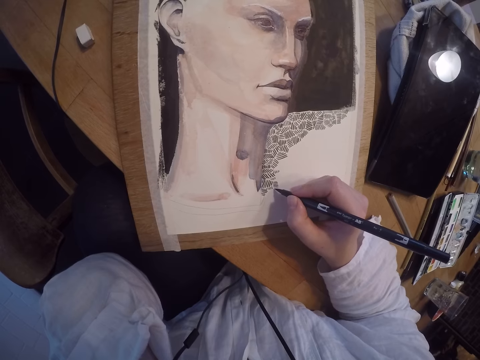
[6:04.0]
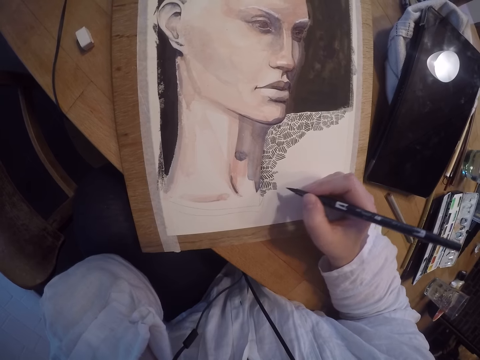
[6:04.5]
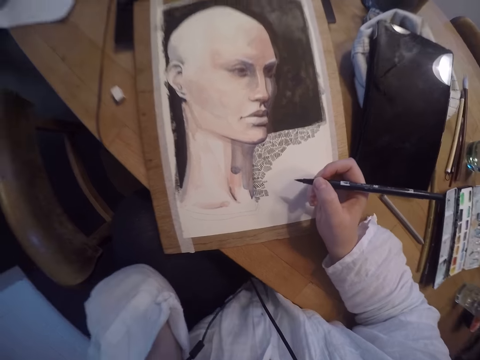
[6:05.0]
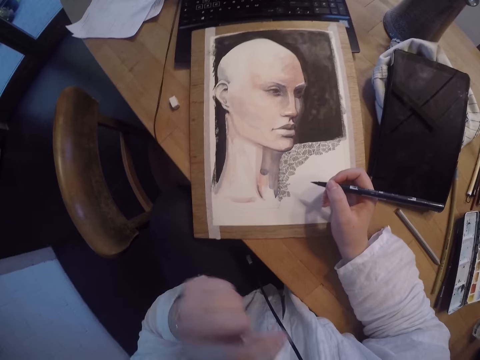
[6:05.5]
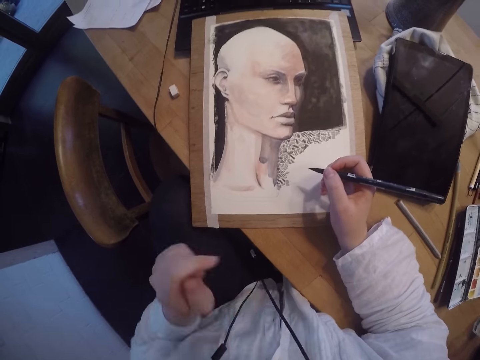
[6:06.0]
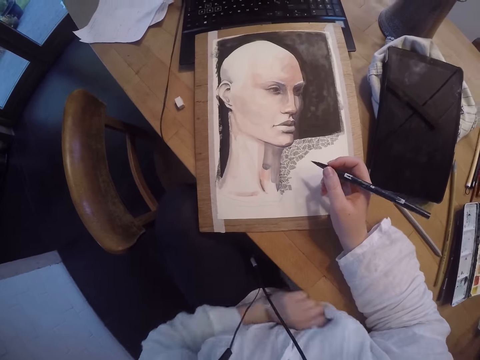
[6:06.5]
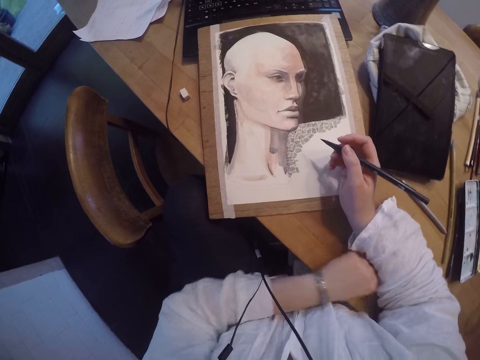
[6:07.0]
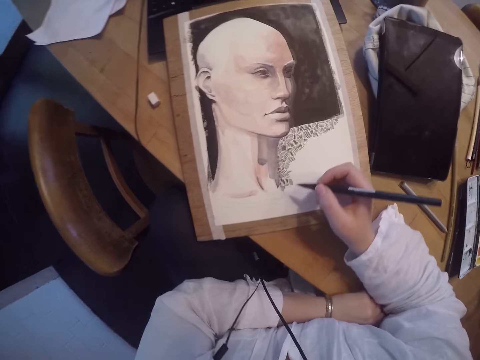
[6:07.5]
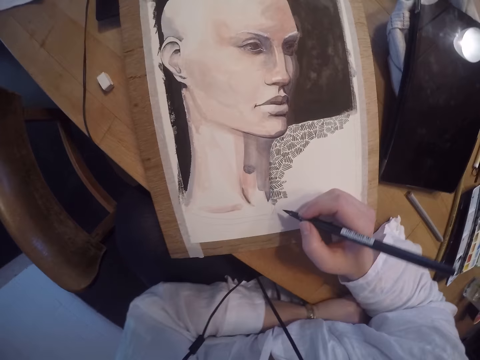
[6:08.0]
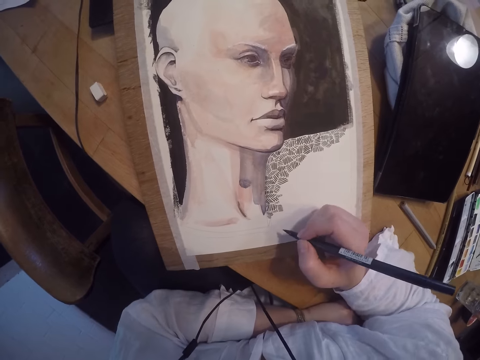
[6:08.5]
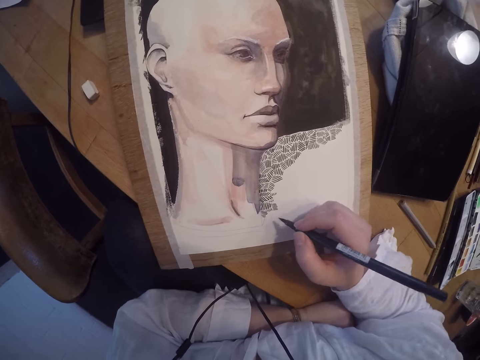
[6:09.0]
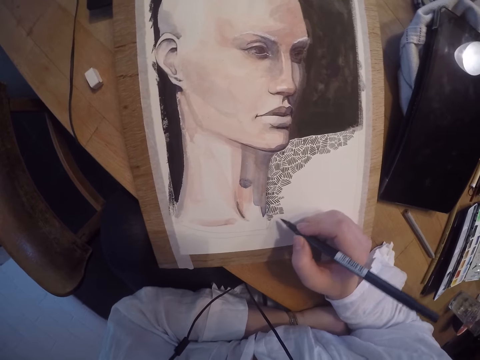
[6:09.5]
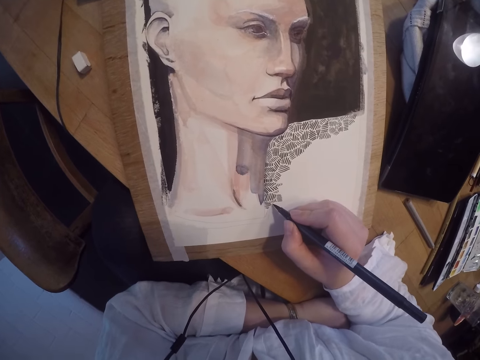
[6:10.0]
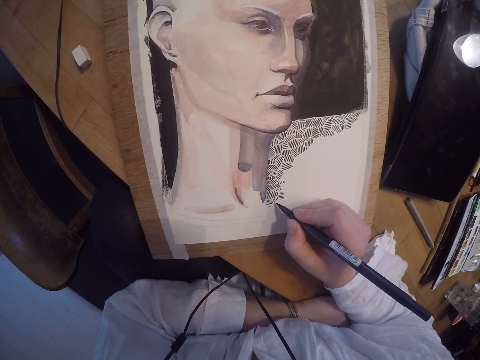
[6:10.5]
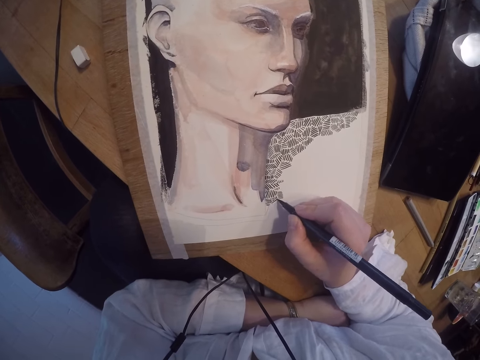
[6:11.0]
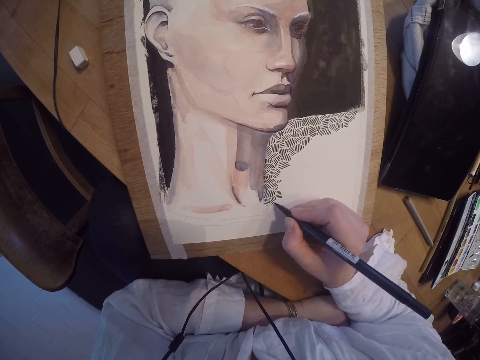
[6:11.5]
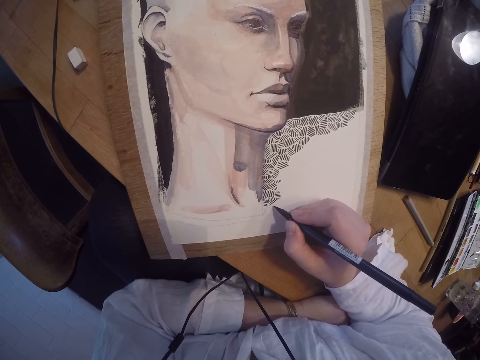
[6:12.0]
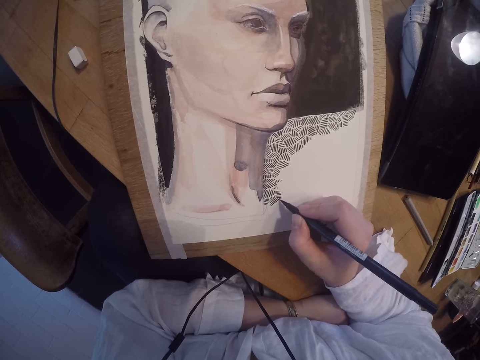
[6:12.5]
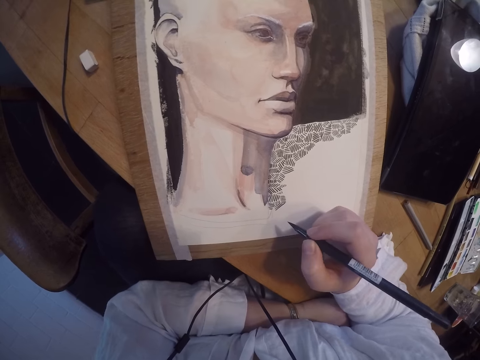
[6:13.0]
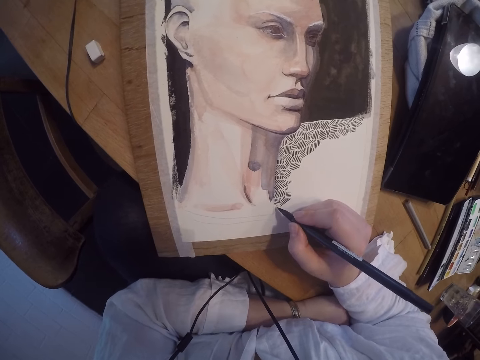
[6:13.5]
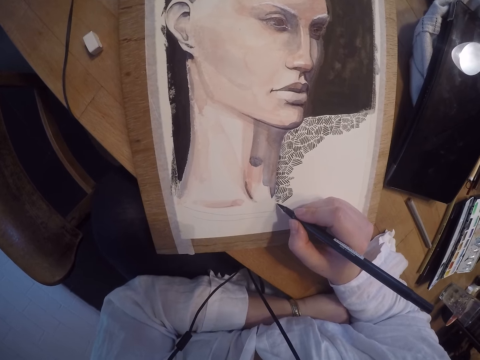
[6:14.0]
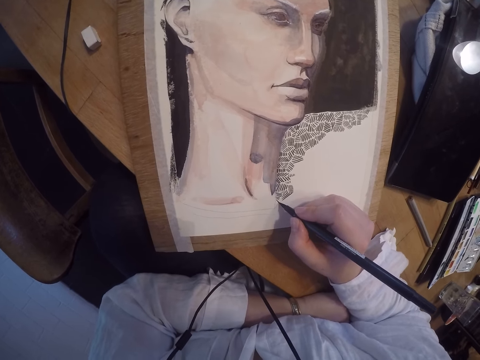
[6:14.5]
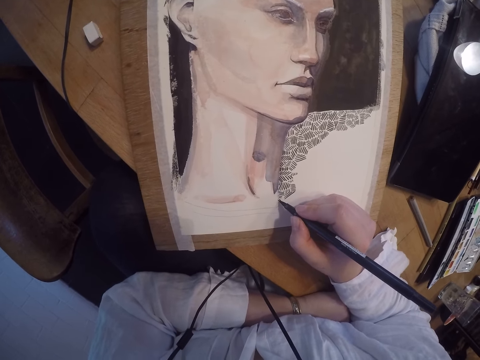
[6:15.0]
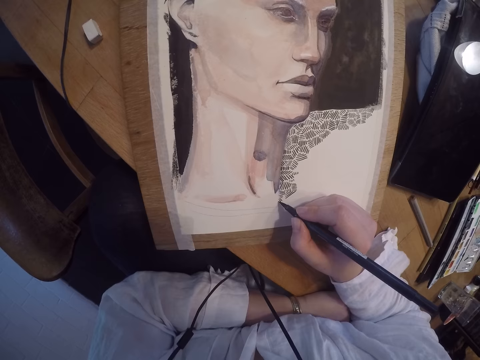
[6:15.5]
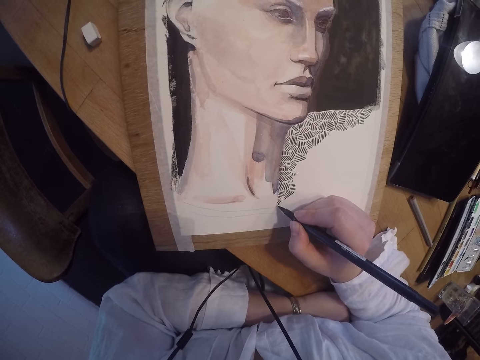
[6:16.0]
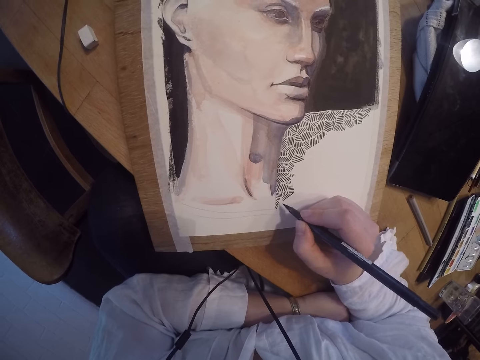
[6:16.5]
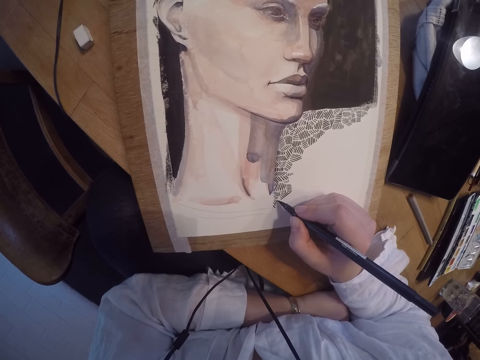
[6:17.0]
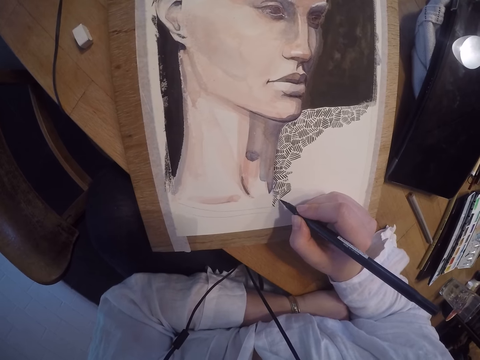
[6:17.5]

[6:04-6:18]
The camera wearer moves a hand. She touches her face with her left hand. She folds her left hand against her chest, on her lap and the table. She places a hand on the table. She continues drawing on the painting with the paint pen.

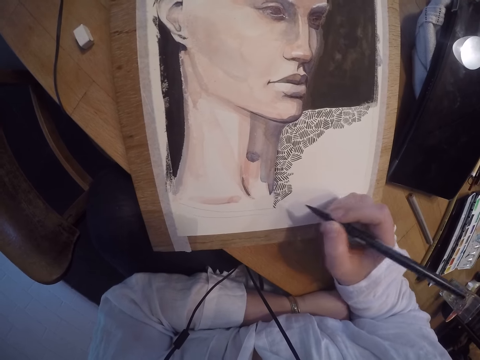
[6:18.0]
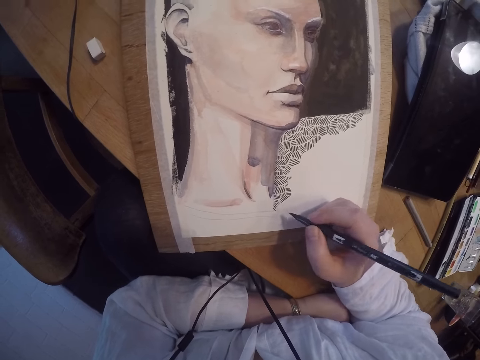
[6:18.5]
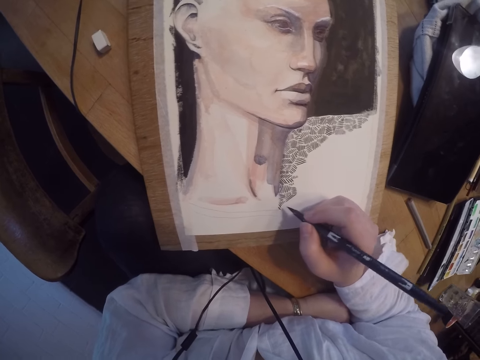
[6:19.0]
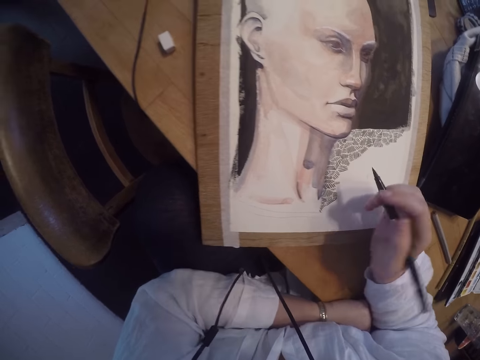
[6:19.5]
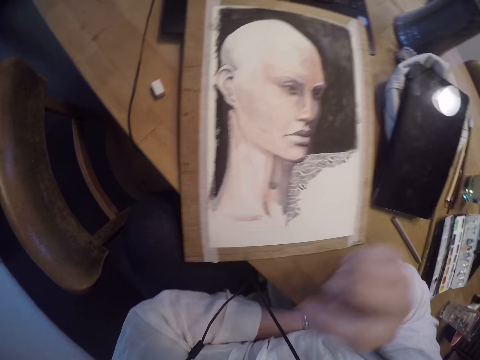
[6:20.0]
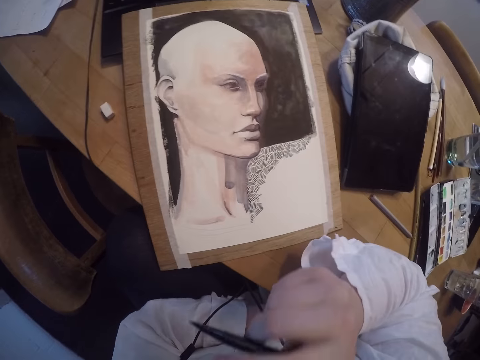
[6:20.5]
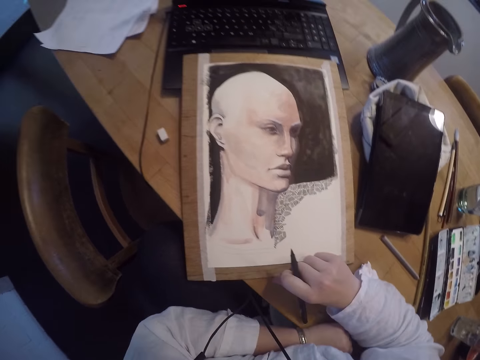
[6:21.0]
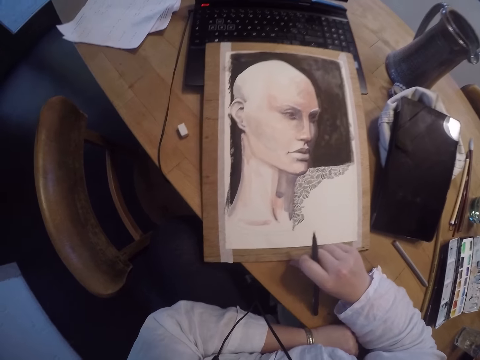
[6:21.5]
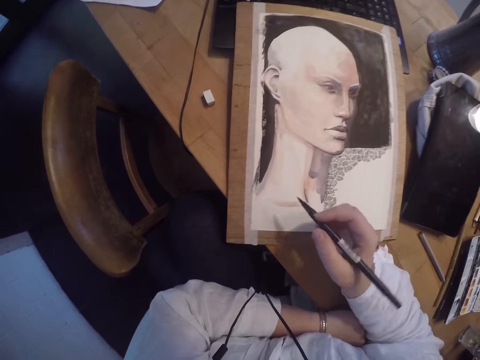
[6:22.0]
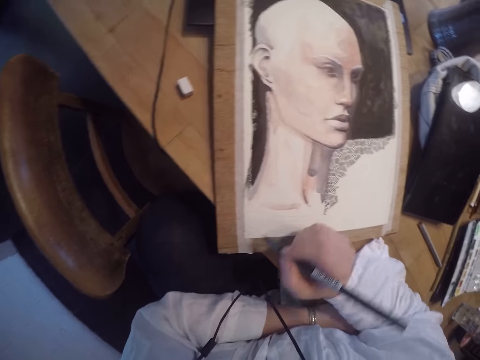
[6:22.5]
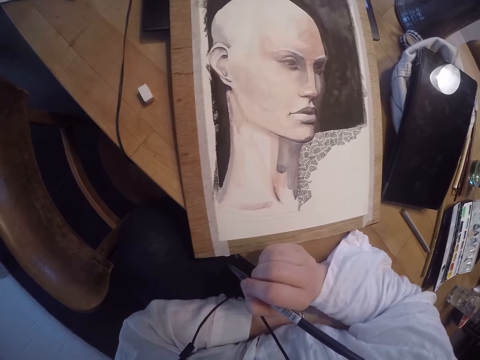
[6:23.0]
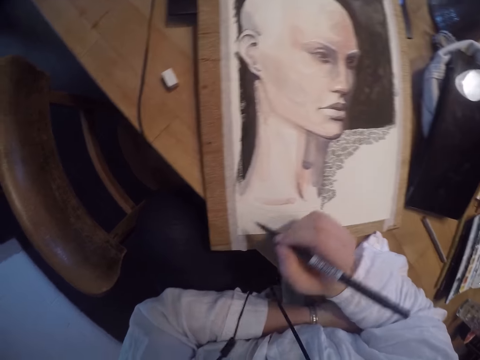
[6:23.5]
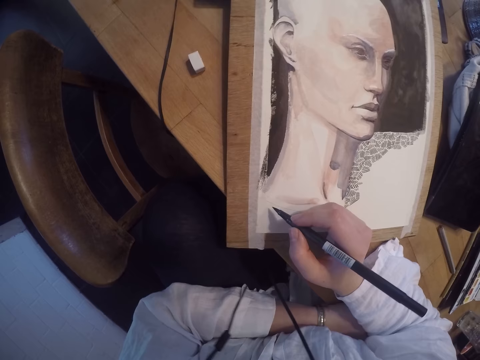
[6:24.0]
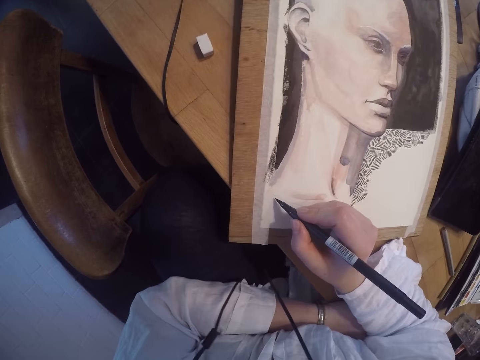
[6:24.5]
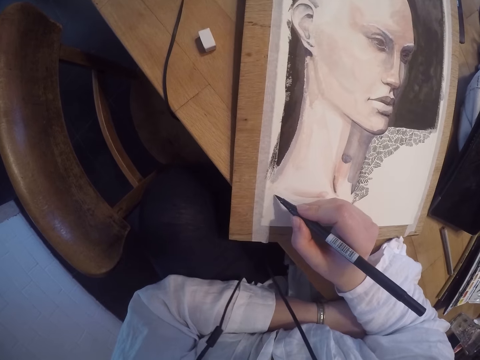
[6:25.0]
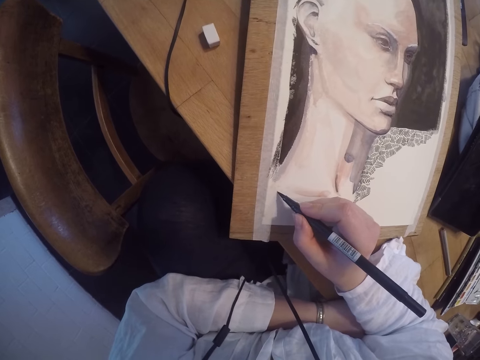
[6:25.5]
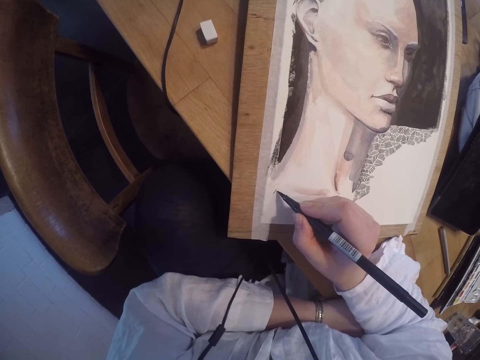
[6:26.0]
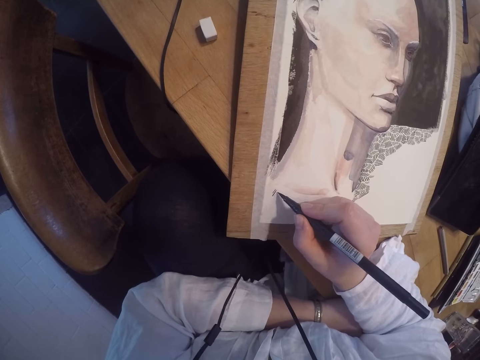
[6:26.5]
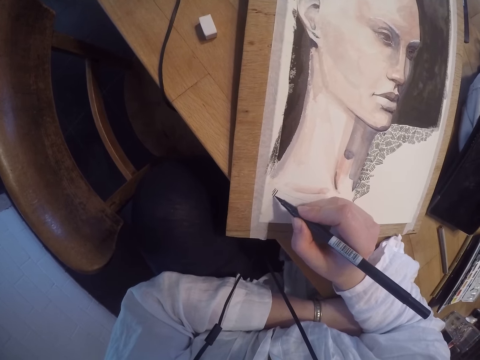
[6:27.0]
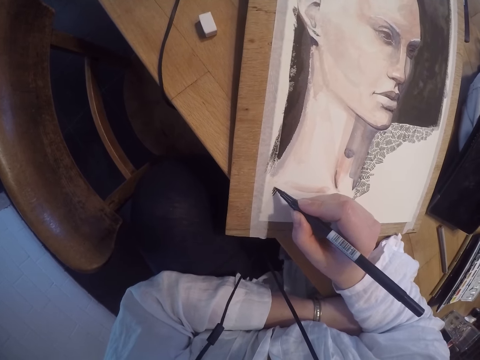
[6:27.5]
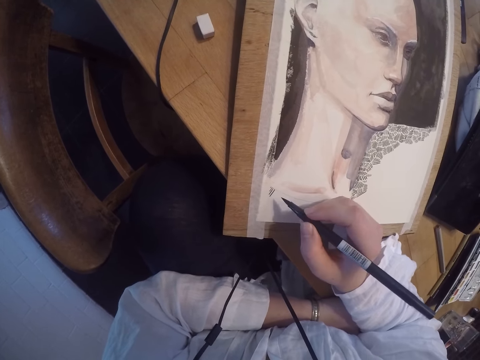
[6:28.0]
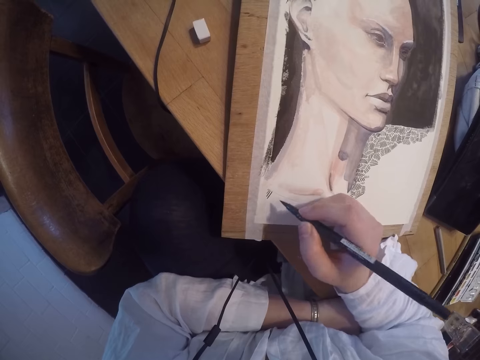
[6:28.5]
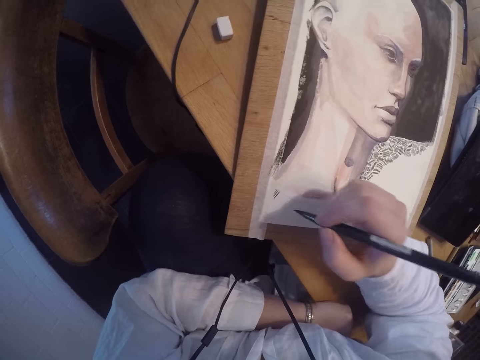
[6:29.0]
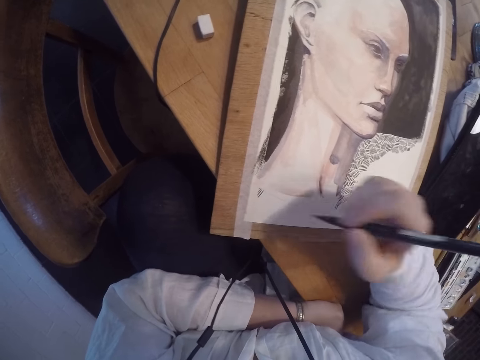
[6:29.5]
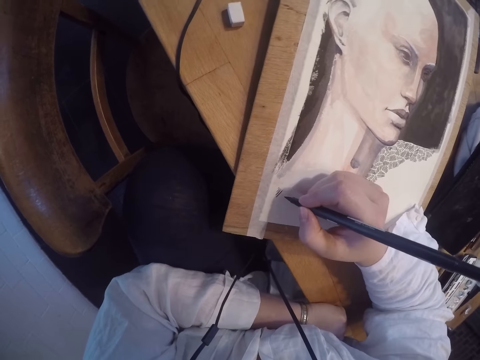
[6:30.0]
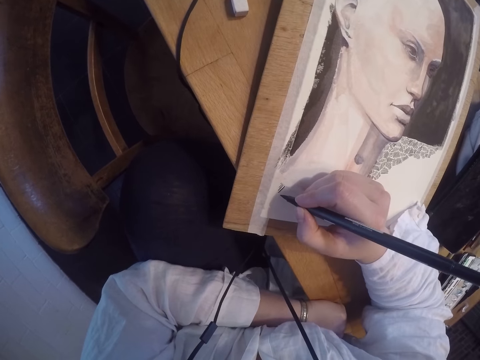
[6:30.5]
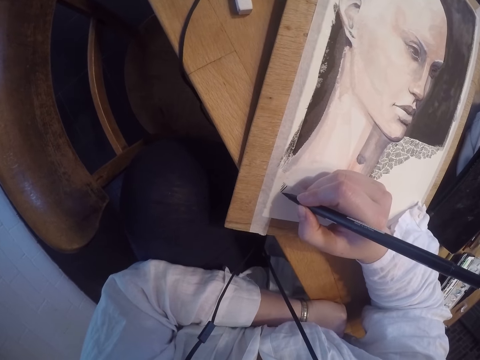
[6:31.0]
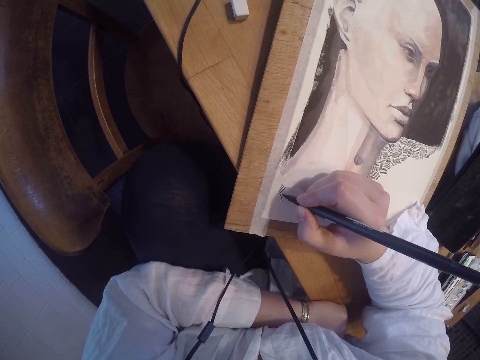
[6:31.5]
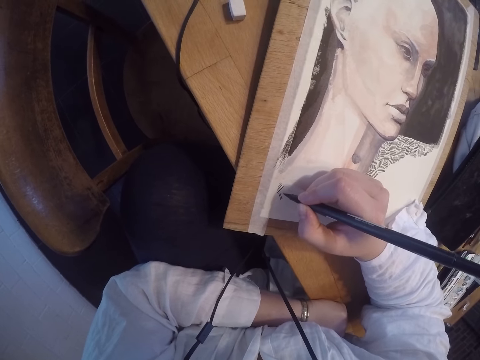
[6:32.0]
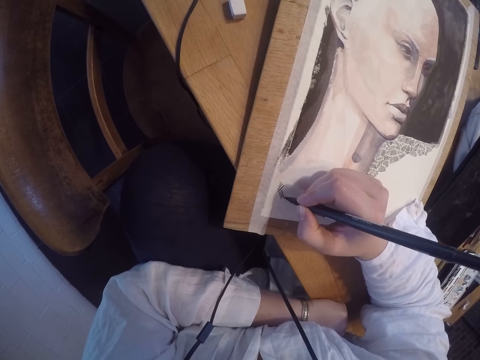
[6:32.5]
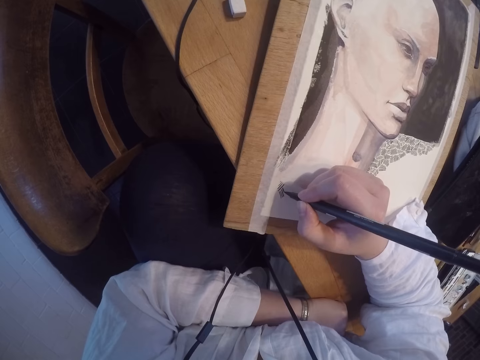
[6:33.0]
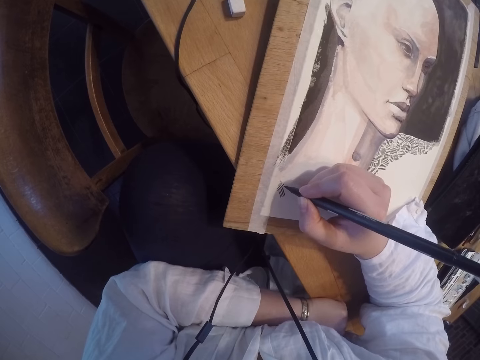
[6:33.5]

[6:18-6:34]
The camera wearer touches her face with the paint pen. She lifts the pen. She pushes a painting. She adjusts the painting on the table. She continues drawing on the painting with the paint pen.
